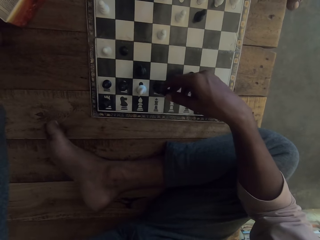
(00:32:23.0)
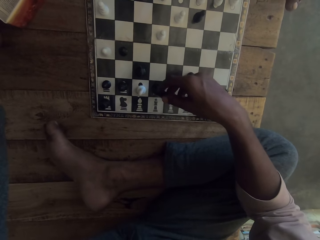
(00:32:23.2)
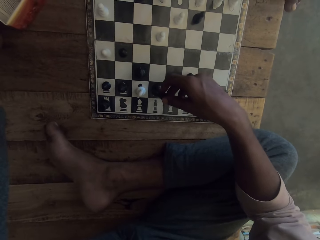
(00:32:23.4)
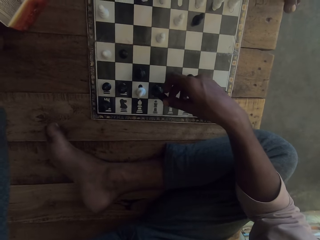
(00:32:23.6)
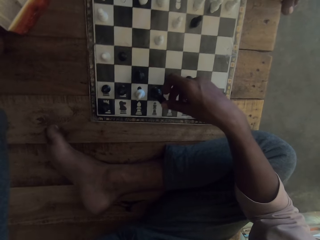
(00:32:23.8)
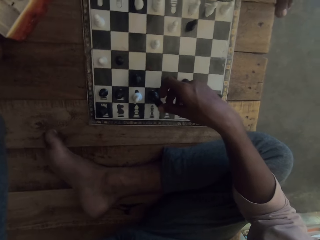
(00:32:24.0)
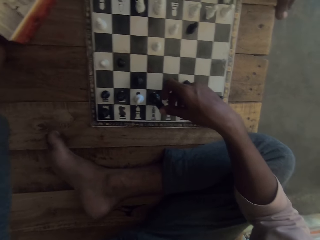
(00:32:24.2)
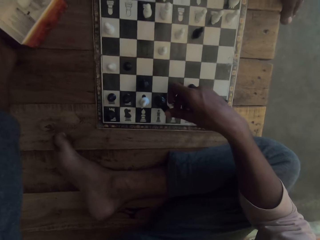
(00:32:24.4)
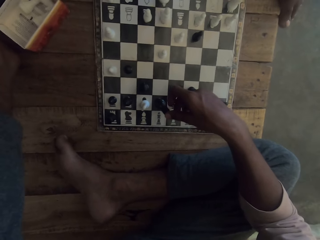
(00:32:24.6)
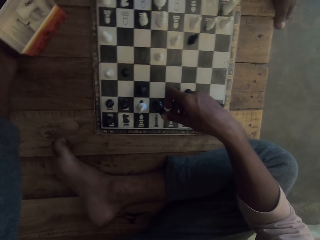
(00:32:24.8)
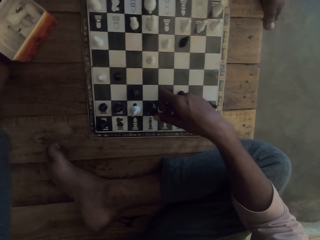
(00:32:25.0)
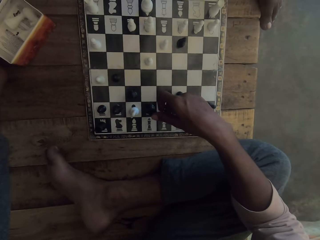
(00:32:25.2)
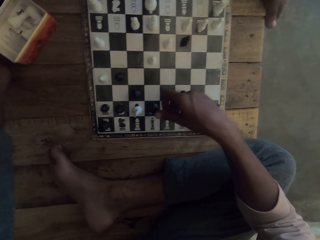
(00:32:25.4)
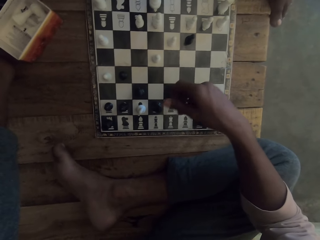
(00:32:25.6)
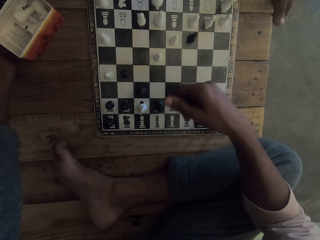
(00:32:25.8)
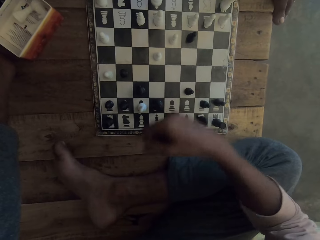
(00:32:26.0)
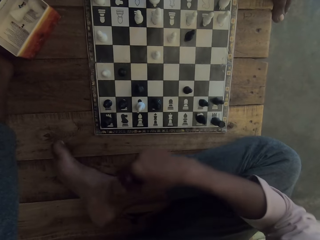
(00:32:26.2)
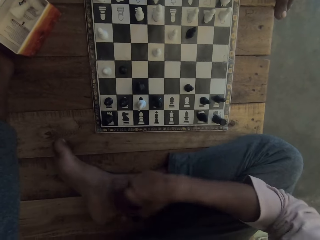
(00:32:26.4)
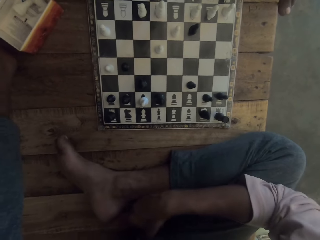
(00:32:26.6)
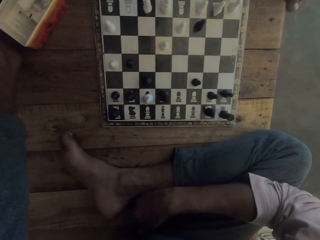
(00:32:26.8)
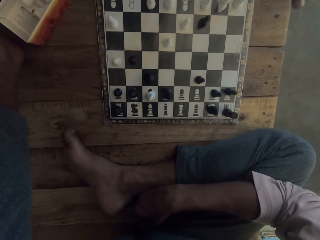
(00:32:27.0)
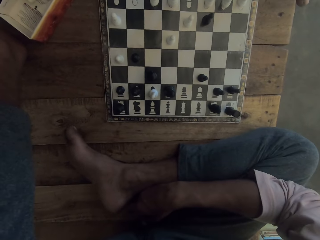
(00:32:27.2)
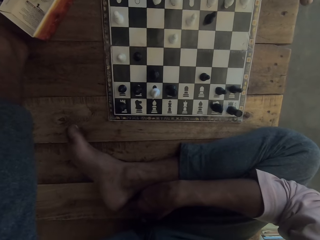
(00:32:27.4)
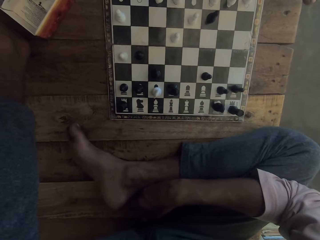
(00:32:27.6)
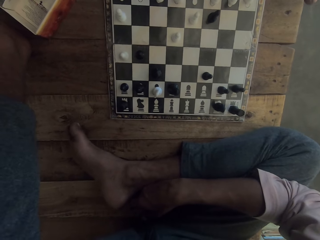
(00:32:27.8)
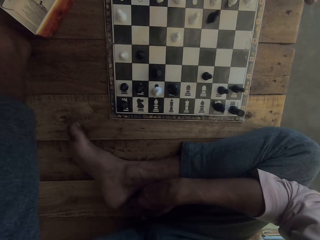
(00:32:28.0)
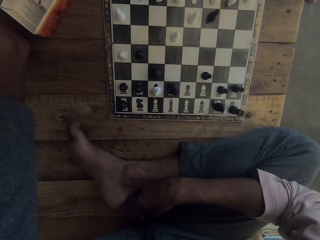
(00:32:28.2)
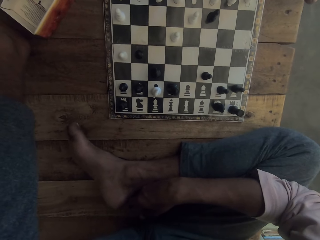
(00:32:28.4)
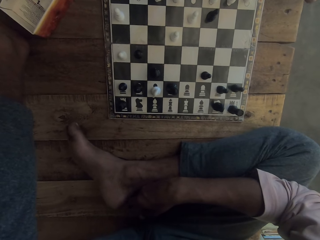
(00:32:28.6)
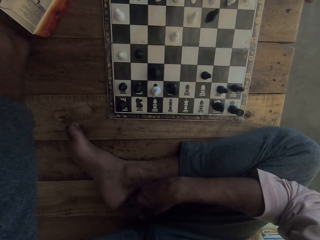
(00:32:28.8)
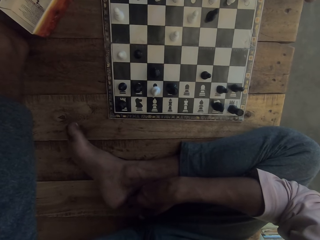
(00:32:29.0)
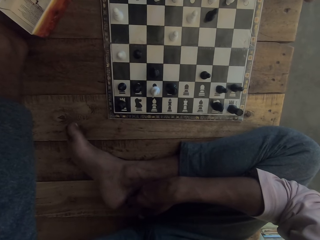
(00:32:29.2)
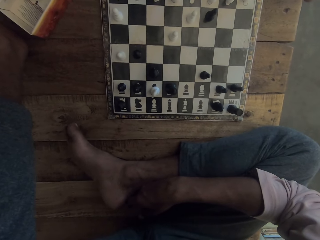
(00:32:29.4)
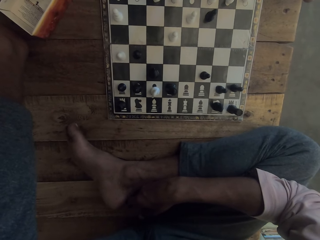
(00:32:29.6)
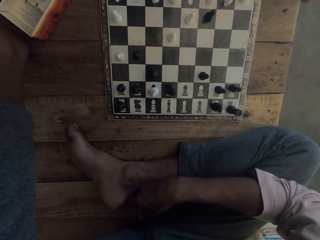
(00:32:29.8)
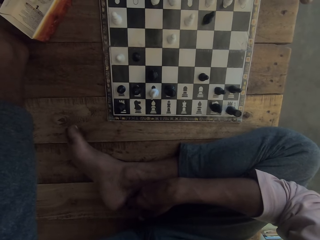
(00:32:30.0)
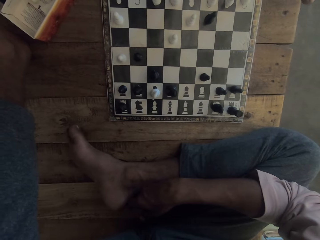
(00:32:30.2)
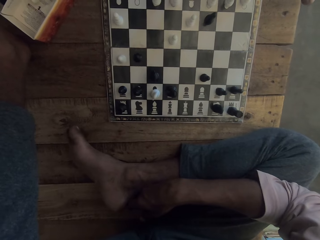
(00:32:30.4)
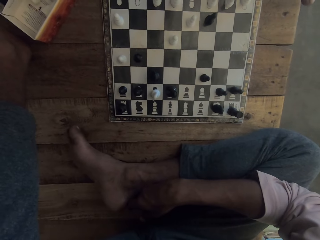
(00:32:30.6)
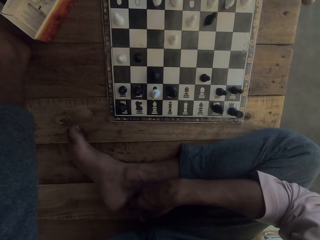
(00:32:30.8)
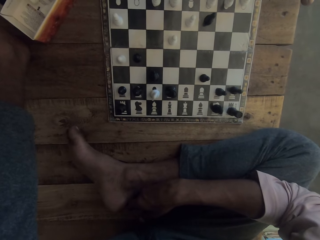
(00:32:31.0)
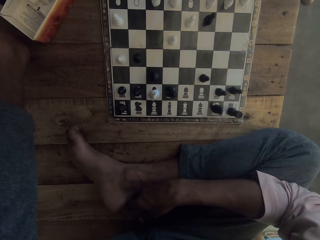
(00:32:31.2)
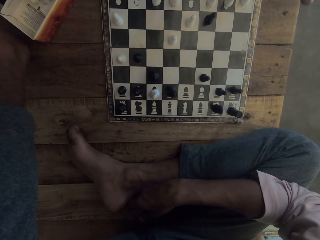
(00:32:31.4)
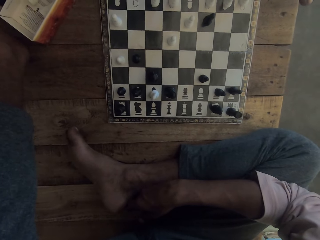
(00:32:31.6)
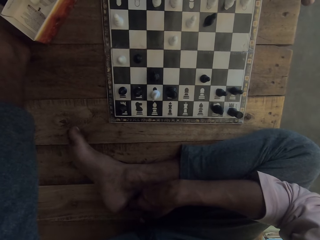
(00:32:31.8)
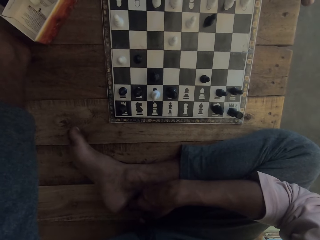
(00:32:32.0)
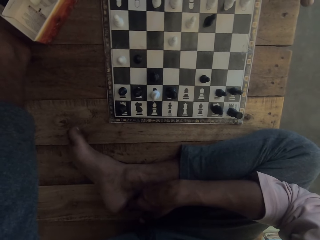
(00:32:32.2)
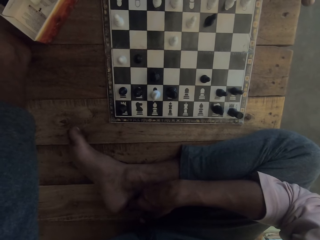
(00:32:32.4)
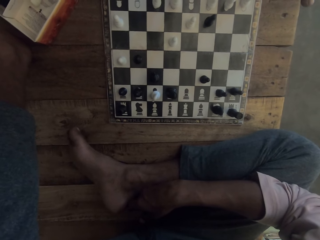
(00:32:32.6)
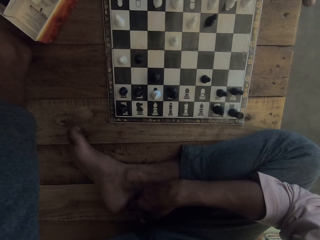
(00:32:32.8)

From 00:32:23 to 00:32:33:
The camera wearer moves the piece on the chess board. A man plays the chess. The man looks at the chess board.

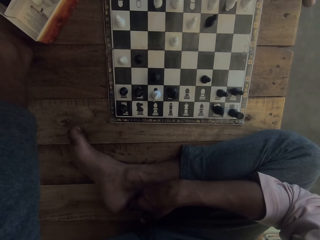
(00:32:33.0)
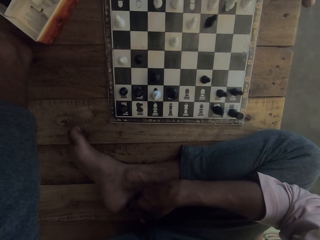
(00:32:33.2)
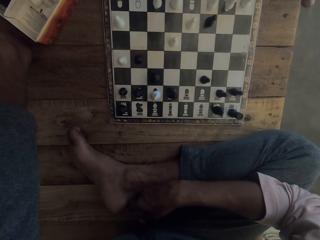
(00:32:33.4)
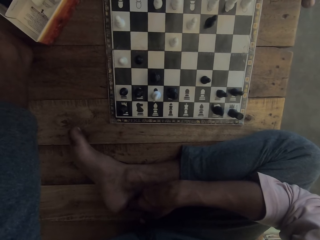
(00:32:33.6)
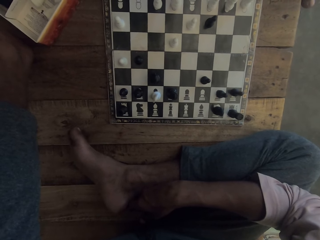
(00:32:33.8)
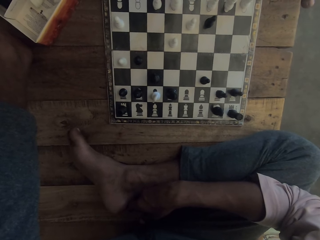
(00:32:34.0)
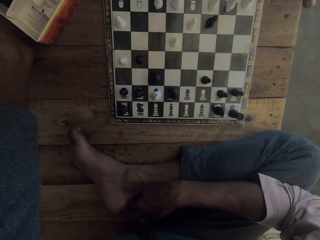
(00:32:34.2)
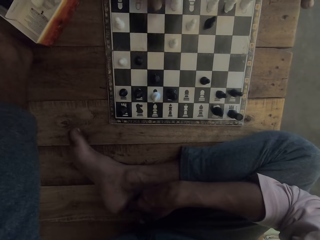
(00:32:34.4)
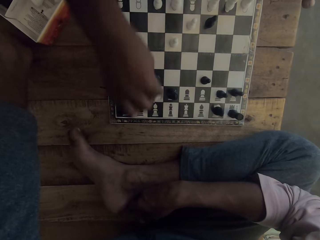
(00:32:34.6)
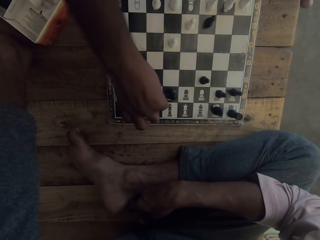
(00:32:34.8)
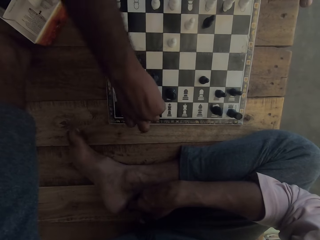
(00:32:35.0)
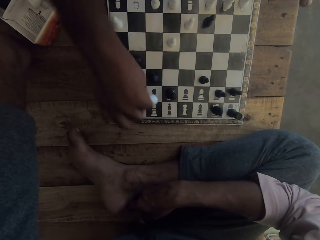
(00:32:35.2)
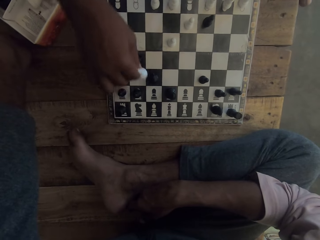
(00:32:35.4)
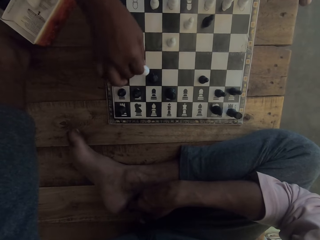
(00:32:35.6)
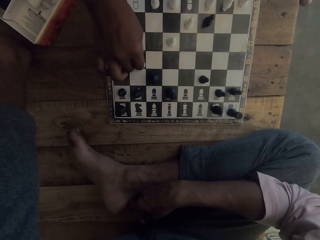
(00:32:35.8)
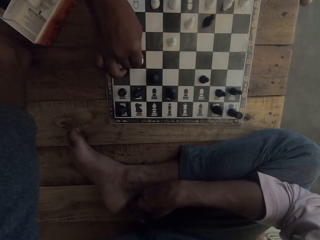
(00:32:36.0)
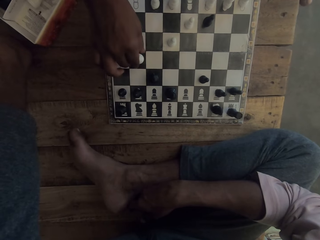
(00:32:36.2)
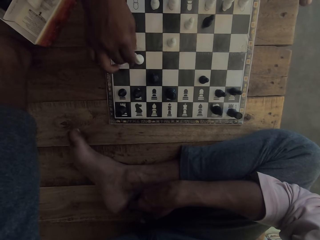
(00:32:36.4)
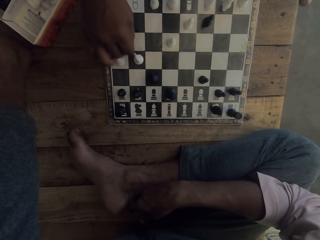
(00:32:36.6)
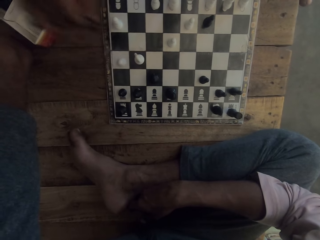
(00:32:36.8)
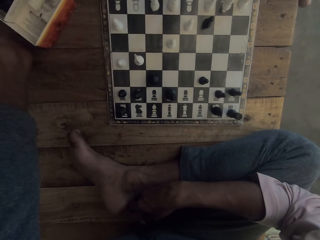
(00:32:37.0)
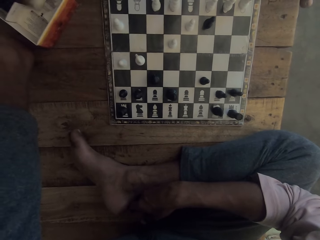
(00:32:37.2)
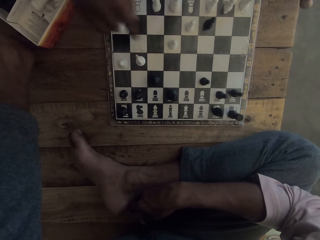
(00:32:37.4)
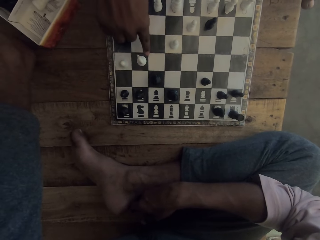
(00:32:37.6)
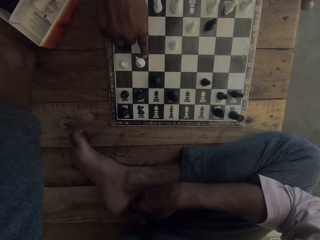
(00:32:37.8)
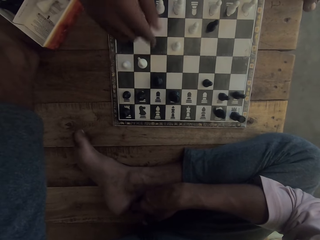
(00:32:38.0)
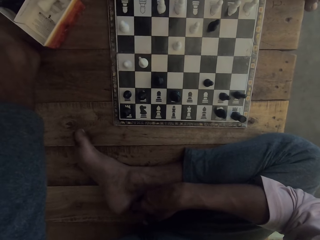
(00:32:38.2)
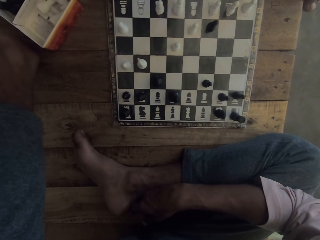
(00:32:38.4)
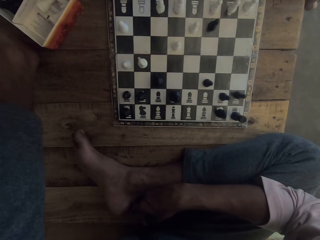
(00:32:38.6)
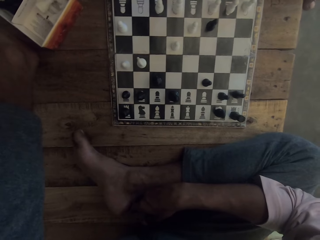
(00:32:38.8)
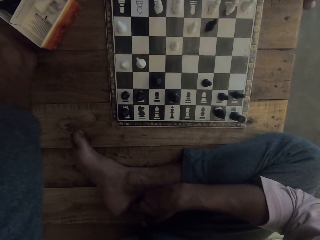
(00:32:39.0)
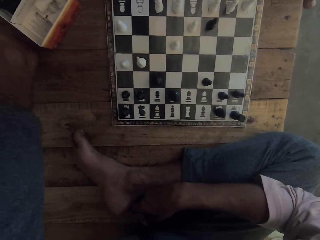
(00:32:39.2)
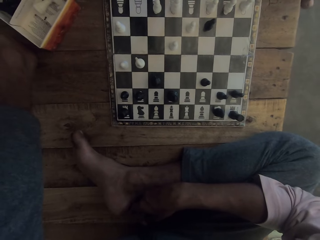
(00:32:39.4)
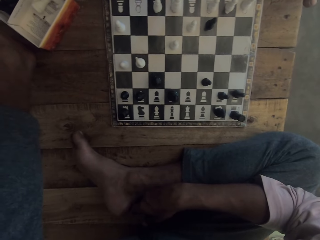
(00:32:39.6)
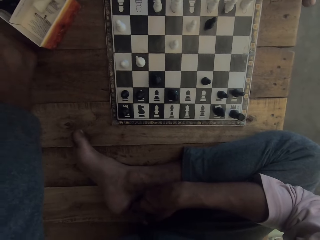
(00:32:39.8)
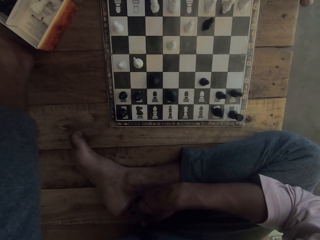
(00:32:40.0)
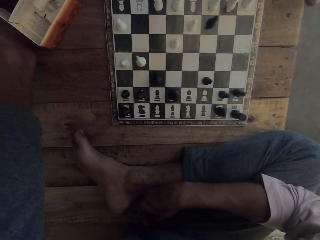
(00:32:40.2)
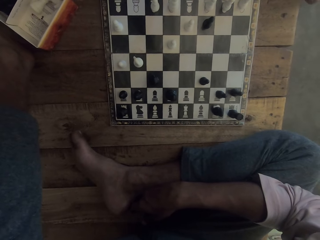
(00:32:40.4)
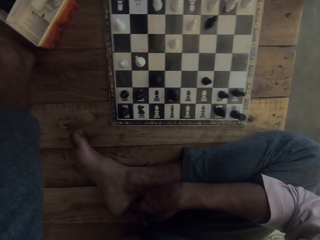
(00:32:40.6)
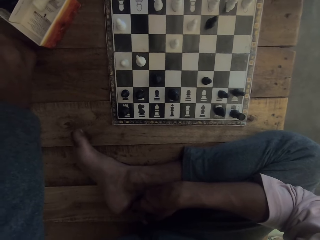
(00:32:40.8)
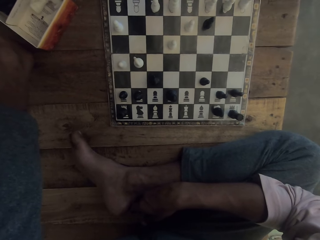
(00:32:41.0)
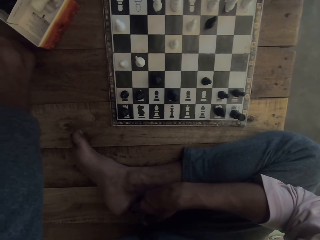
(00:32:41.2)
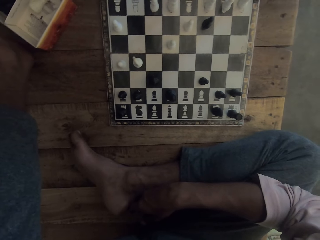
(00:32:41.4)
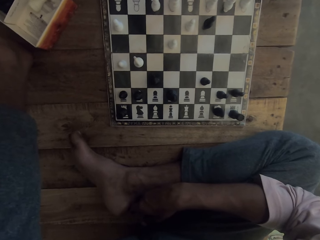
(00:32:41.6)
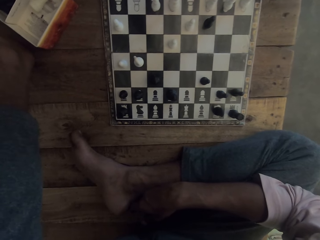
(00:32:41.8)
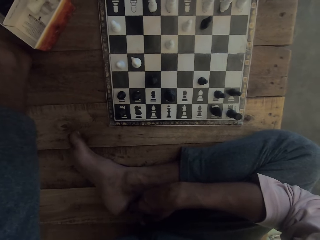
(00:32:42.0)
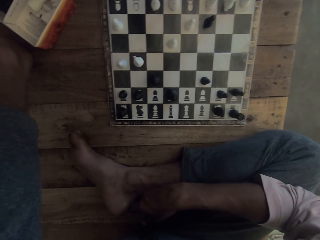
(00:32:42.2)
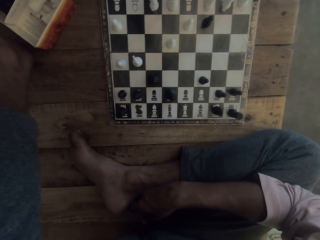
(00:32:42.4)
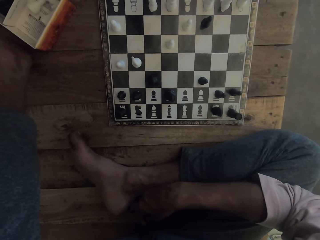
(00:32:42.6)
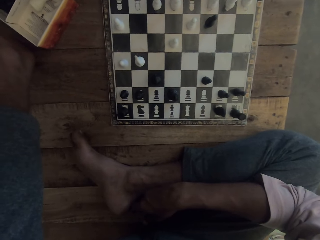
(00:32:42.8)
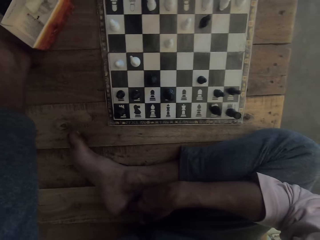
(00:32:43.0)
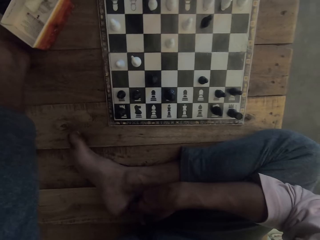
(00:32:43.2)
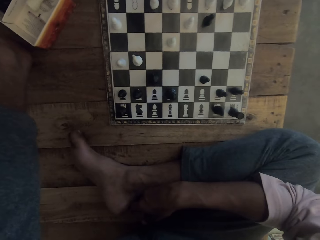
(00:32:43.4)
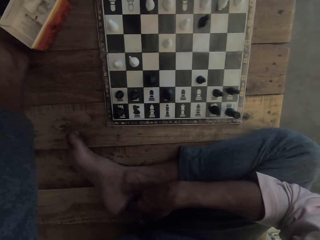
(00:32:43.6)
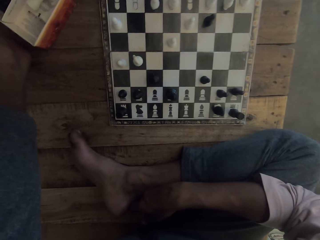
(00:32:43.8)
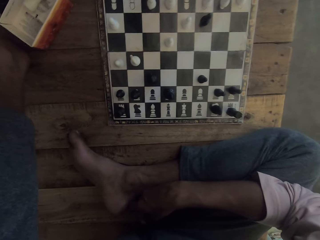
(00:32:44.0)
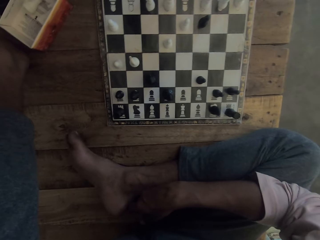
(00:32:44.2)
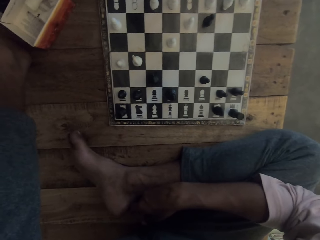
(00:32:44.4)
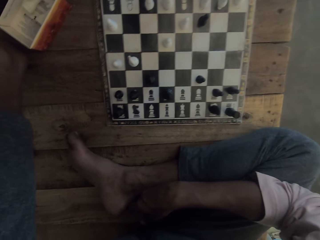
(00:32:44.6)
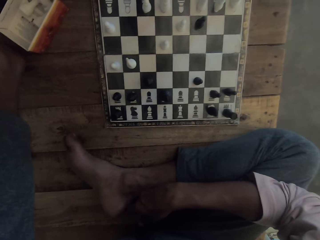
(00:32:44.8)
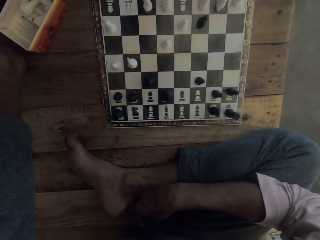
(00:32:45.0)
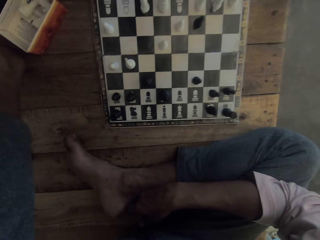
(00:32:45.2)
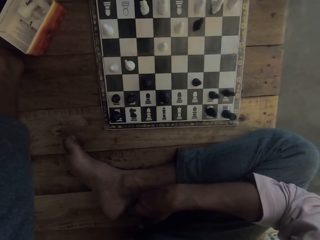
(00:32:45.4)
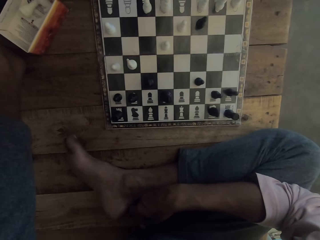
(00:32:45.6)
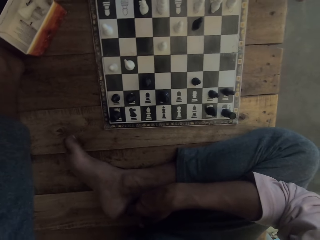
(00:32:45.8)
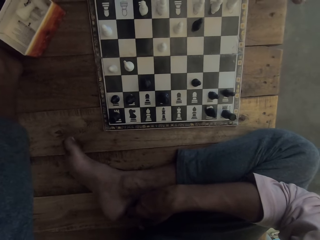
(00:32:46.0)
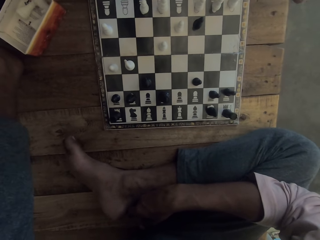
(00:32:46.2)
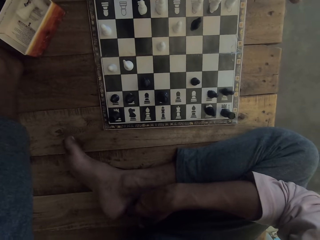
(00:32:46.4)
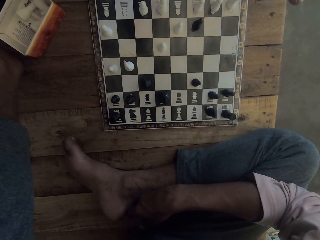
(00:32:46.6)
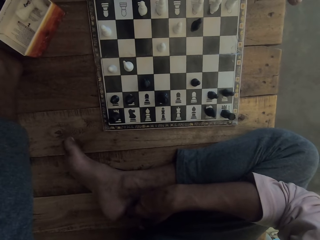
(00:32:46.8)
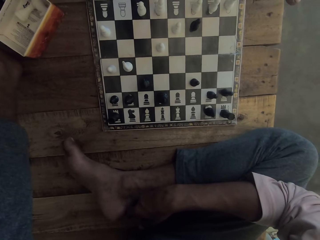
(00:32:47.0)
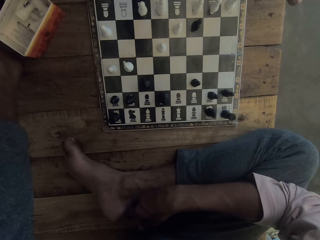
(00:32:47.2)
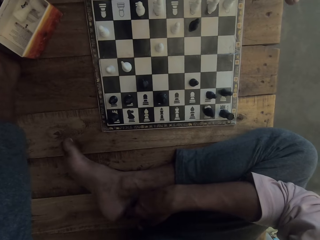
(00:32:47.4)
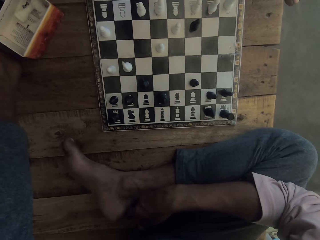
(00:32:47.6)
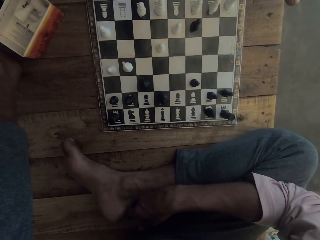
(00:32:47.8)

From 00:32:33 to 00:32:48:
A man moves the pieces on the chess board. The camera wearer plays the chess. They put the chess in the box. The man drops the piece into the container. The man points at the piece. The camera wearer looks at the chess board.
